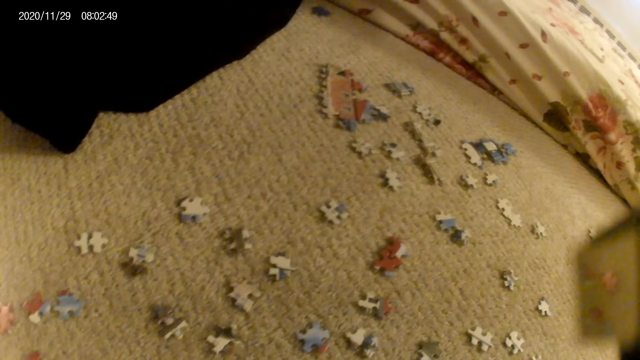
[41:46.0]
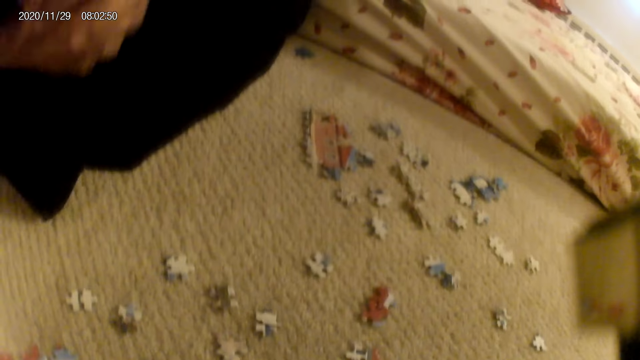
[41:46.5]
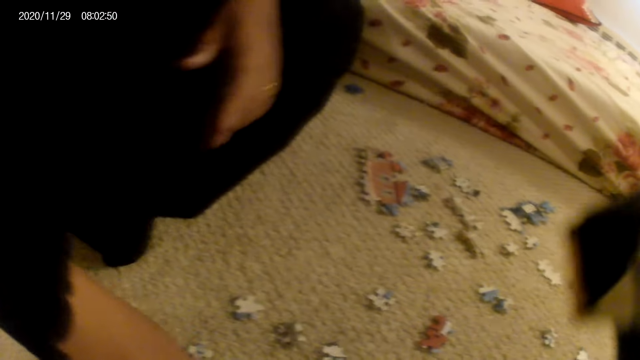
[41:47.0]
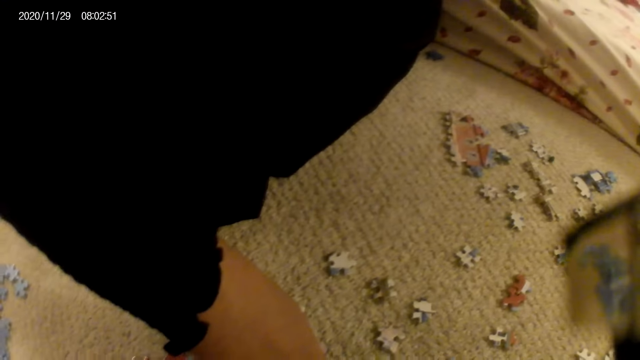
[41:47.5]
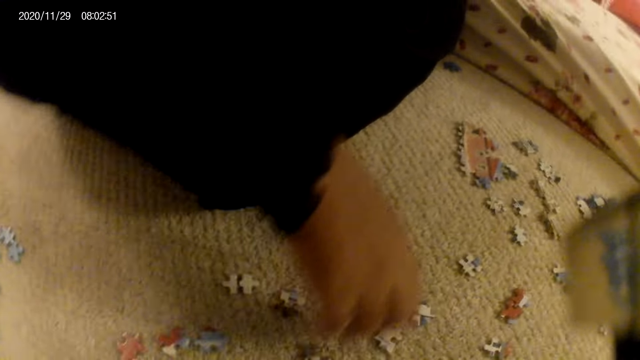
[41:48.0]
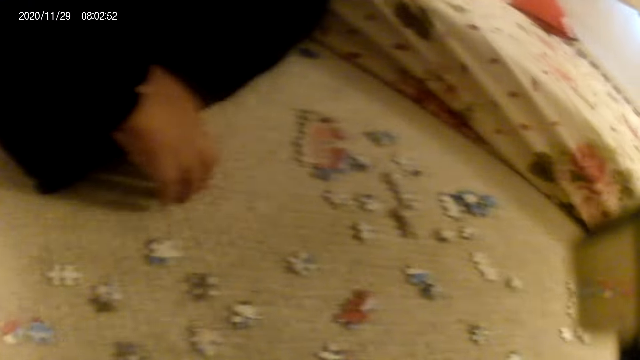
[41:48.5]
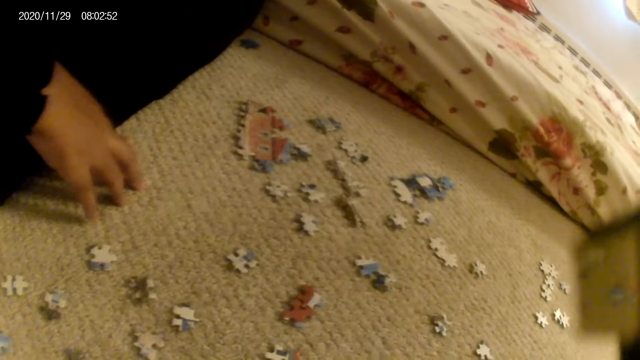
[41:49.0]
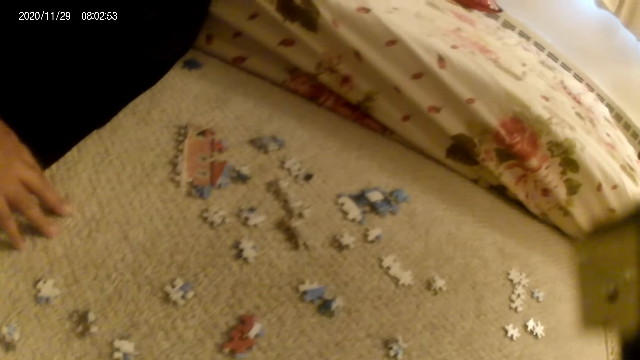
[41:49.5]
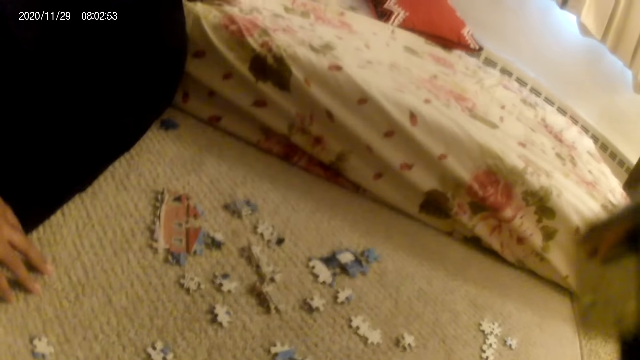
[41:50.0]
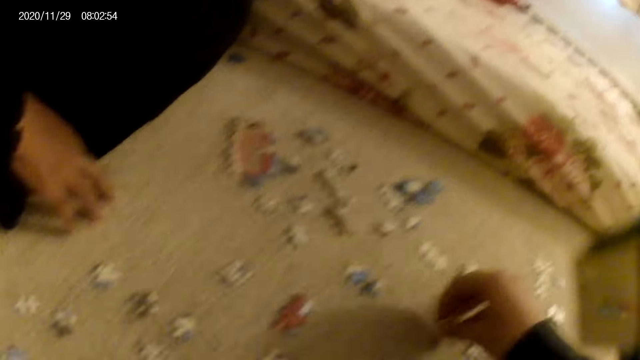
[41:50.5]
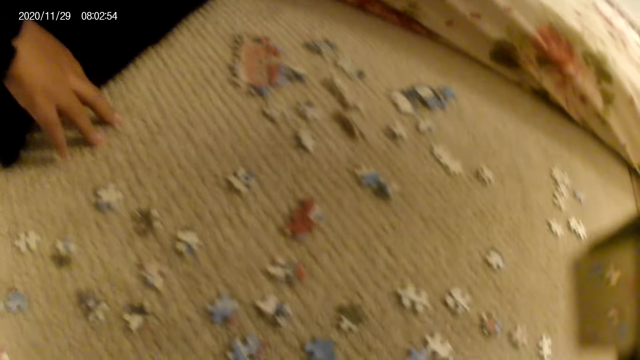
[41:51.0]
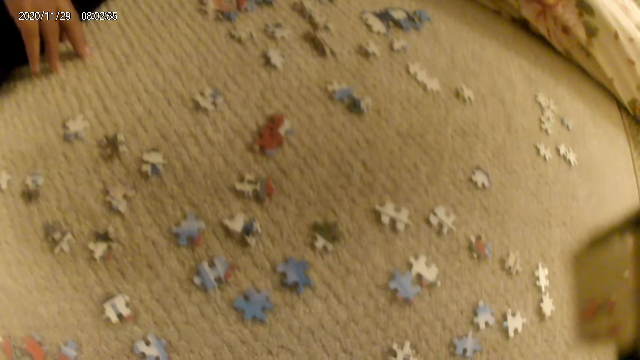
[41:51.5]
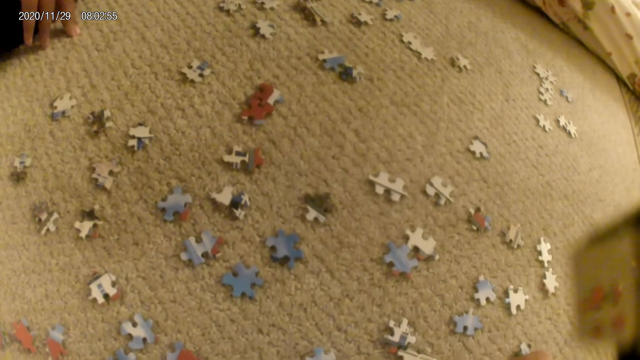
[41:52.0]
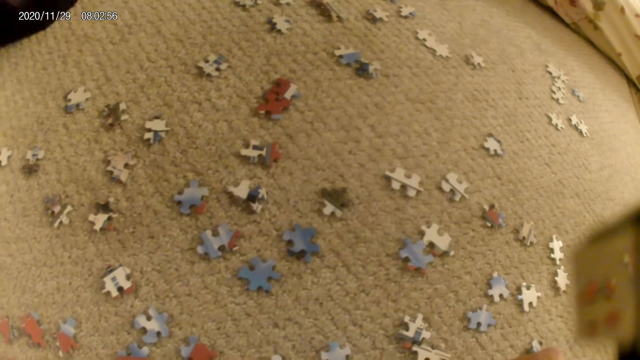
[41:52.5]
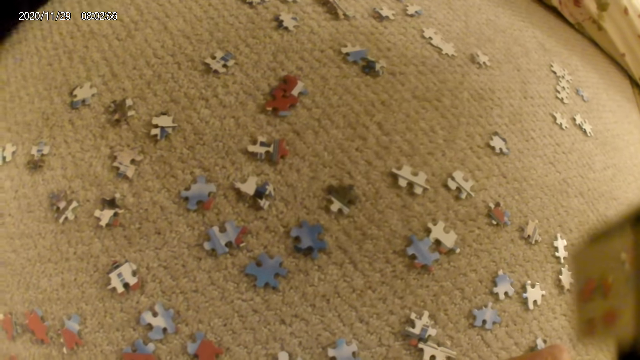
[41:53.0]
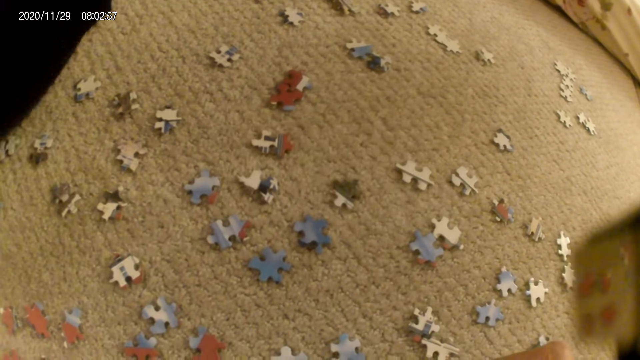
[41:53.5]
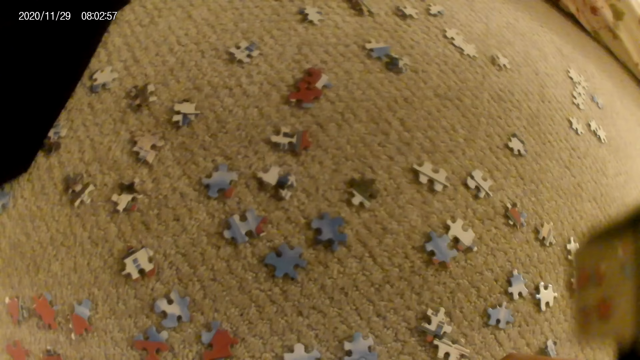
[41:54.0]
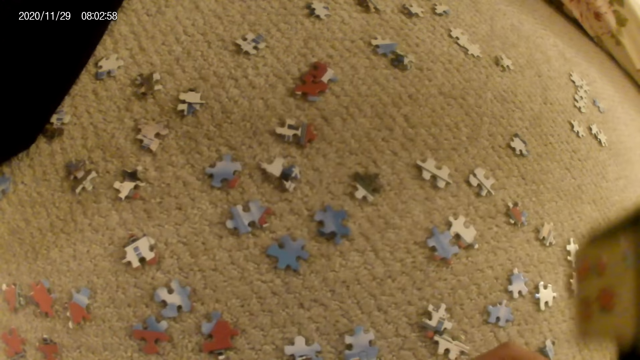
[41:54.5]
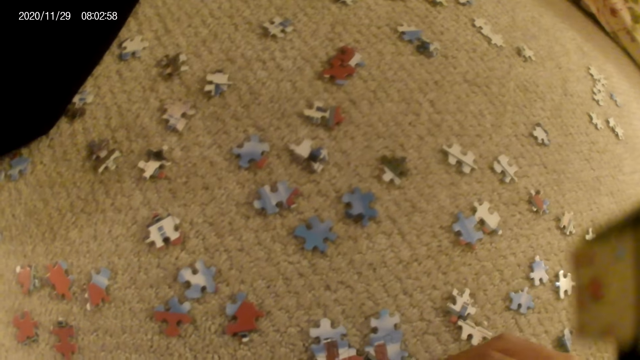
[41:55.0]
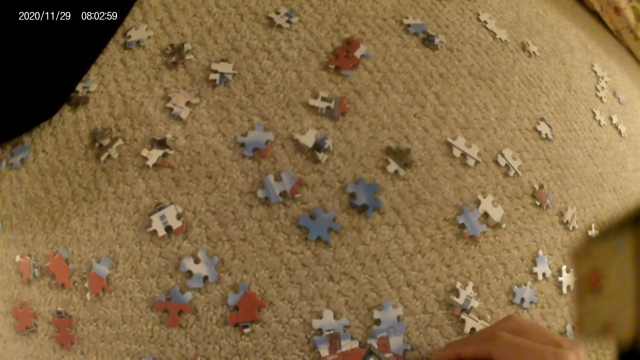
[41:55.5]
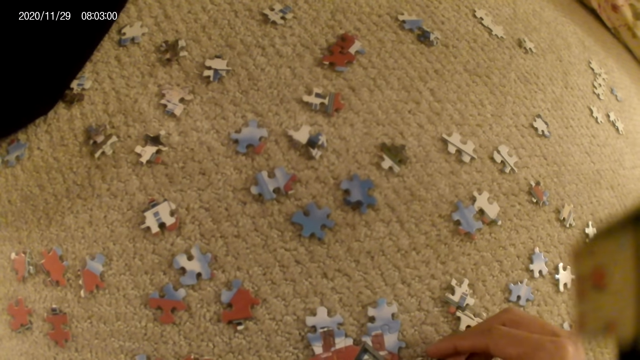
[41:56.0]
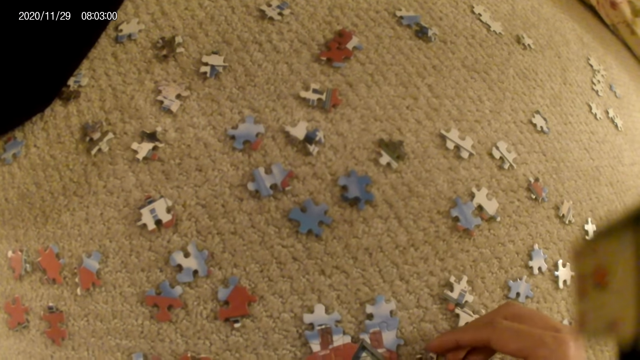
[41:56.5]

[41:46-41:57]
The lady touches a puzzle piece. The lady interacts with the camera wearer. The camera wearer interacts with the lady. The lady stares at the puzzle pieces on the floor. The camera wearer picks up a puzzle piece. They stare at the puzzle piece. The lady adjusts the sitting position.

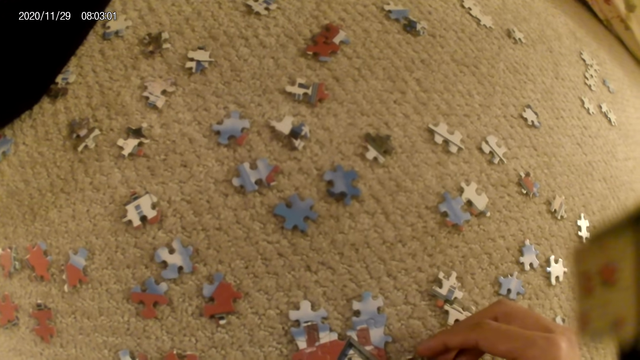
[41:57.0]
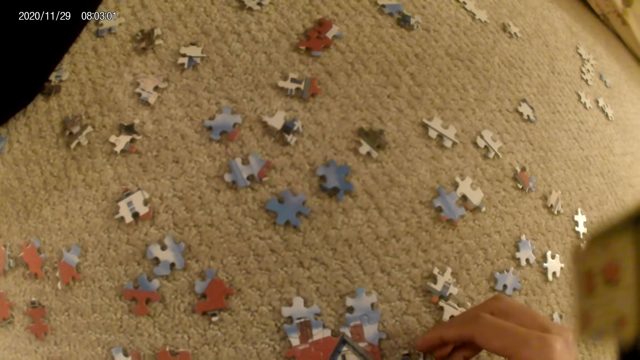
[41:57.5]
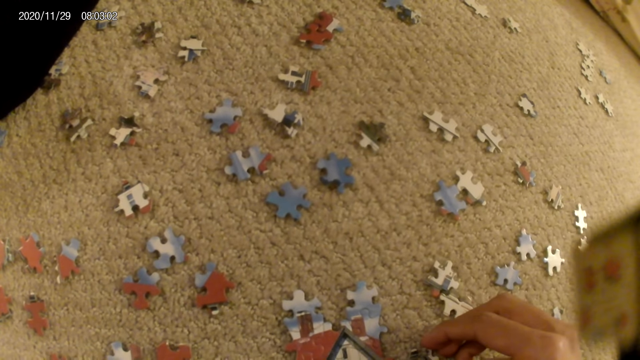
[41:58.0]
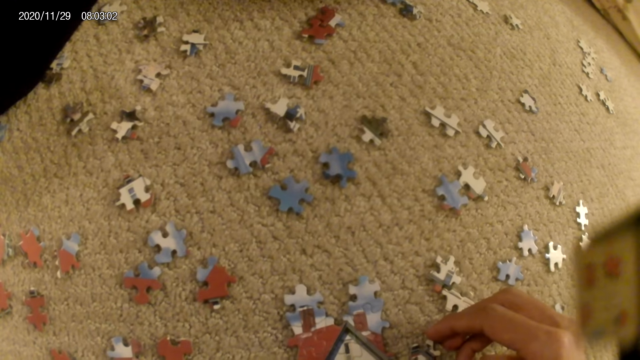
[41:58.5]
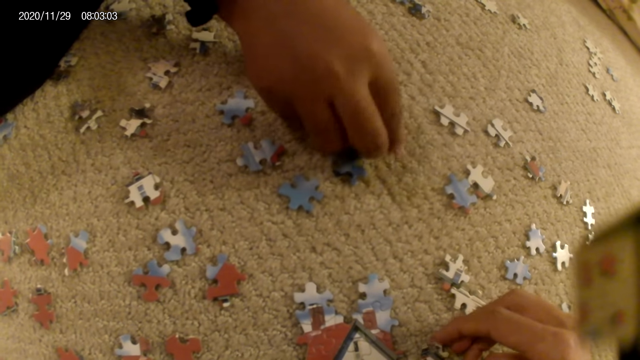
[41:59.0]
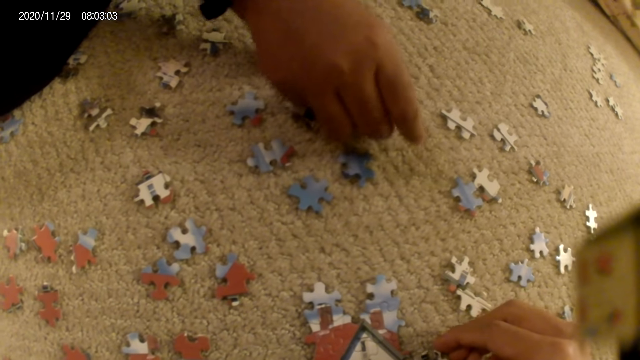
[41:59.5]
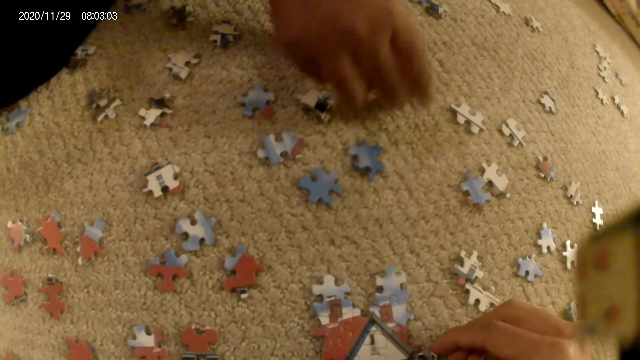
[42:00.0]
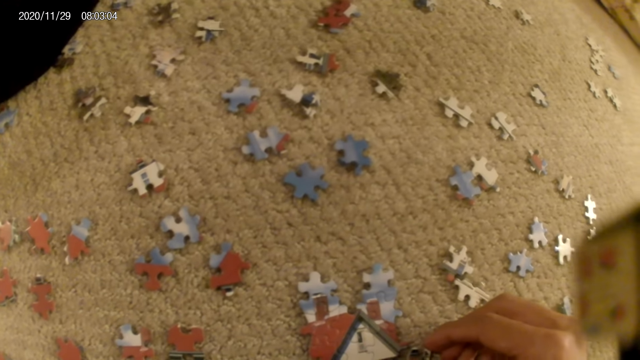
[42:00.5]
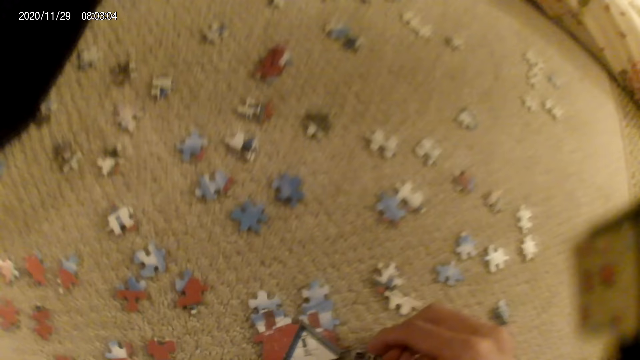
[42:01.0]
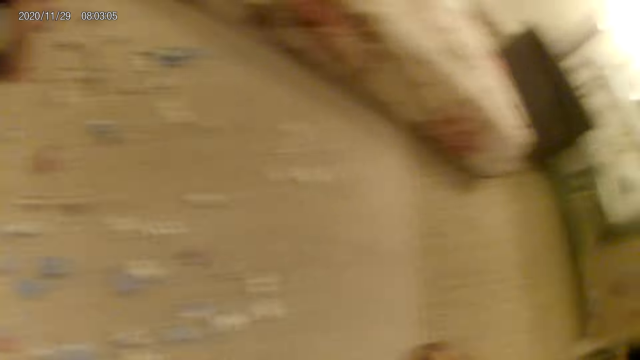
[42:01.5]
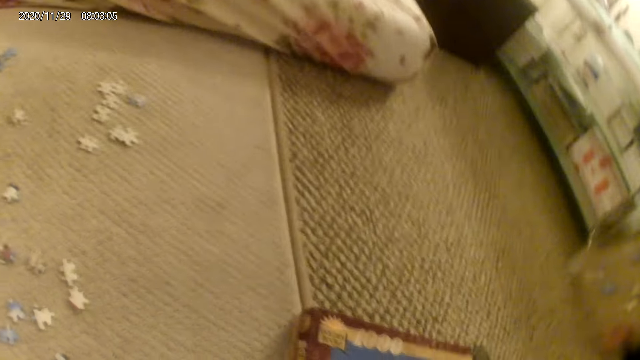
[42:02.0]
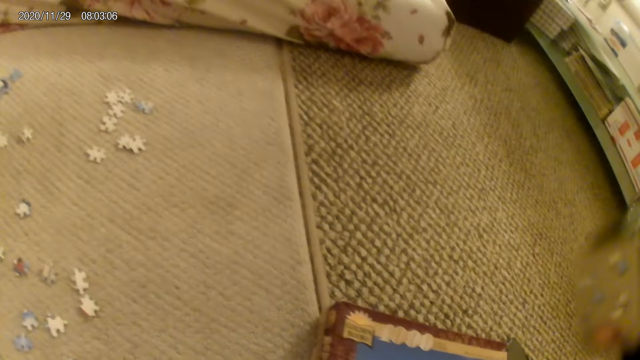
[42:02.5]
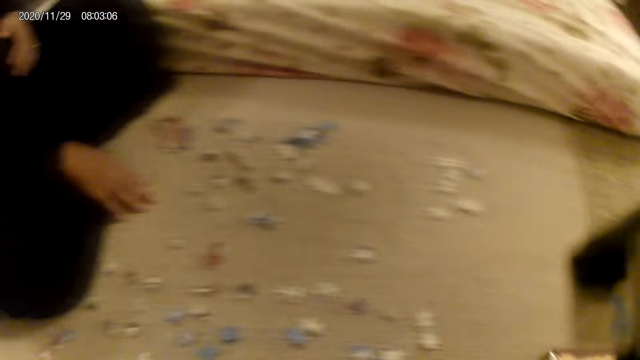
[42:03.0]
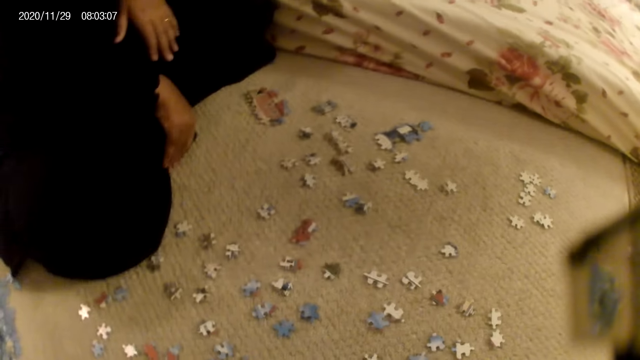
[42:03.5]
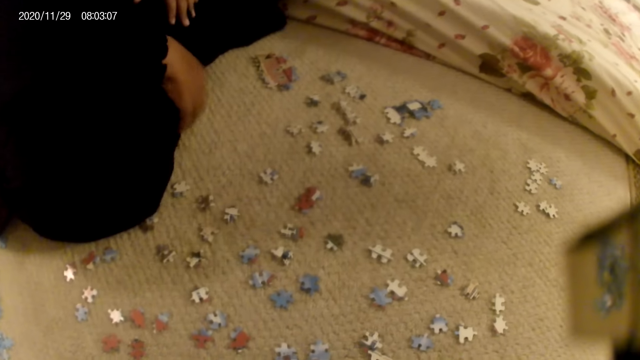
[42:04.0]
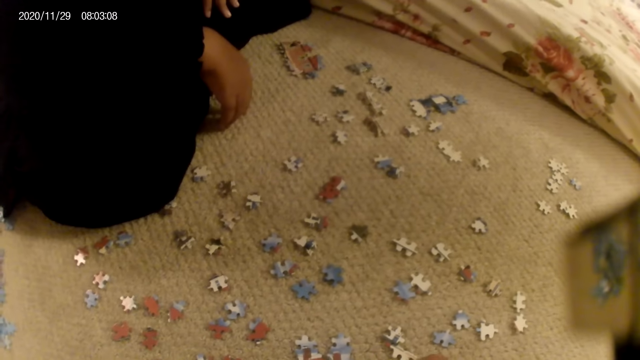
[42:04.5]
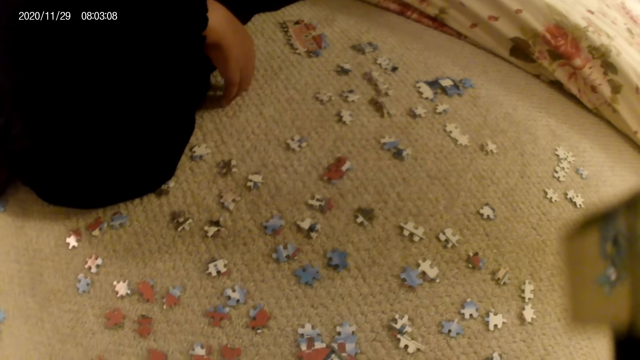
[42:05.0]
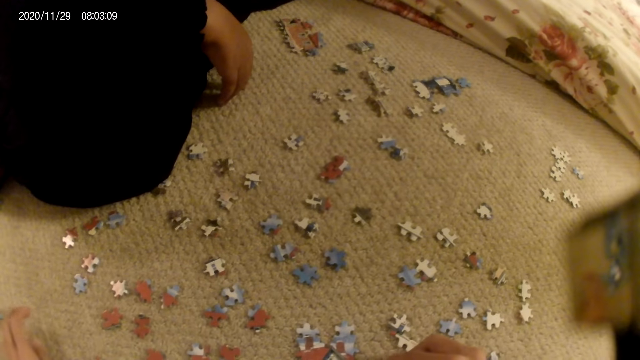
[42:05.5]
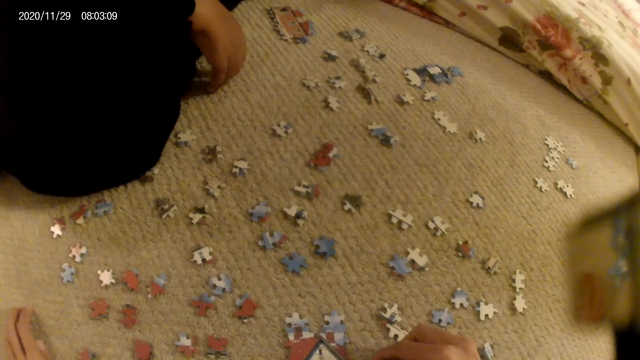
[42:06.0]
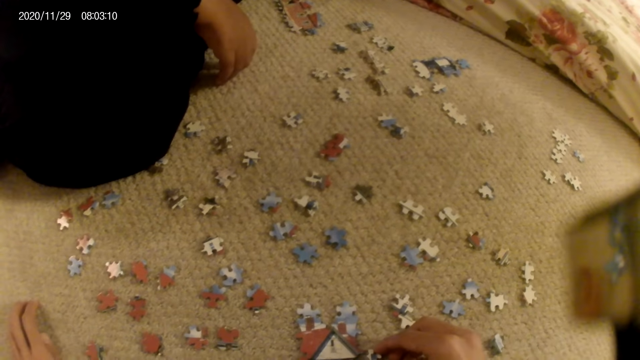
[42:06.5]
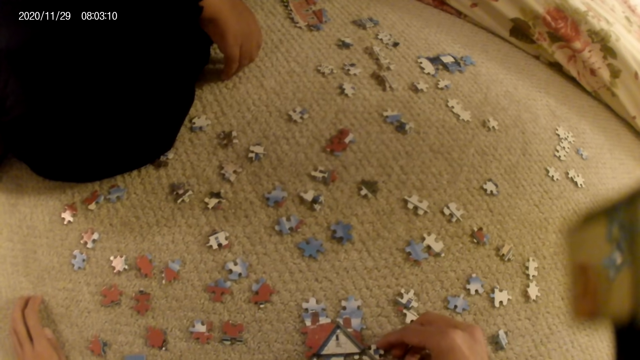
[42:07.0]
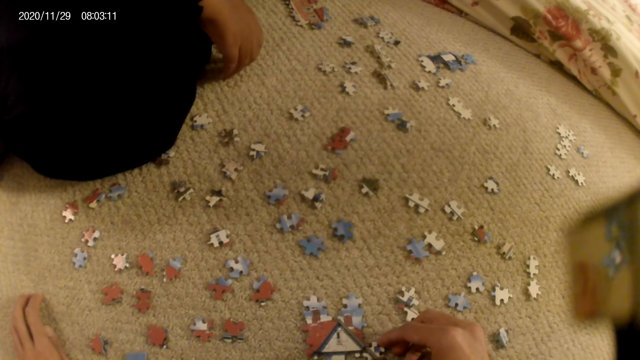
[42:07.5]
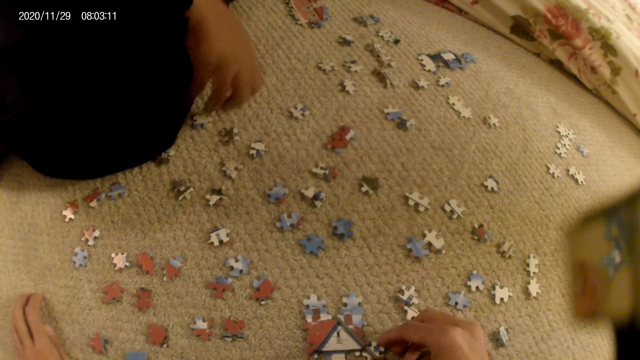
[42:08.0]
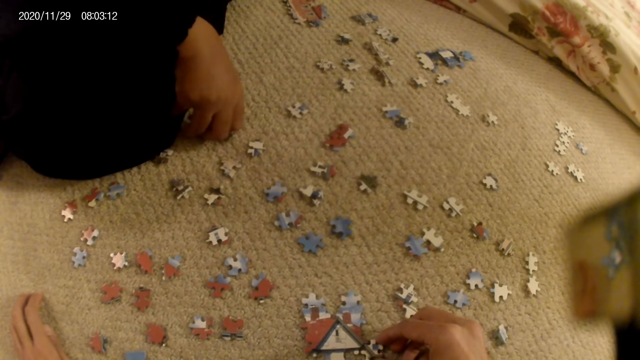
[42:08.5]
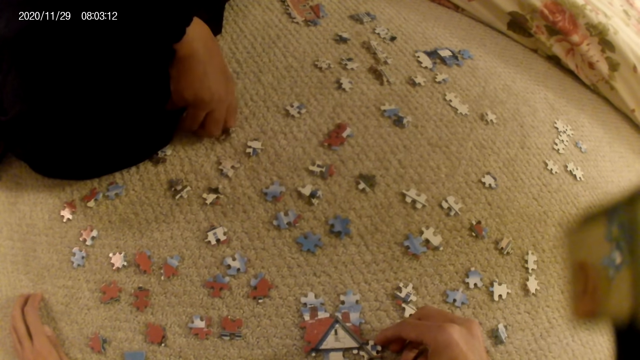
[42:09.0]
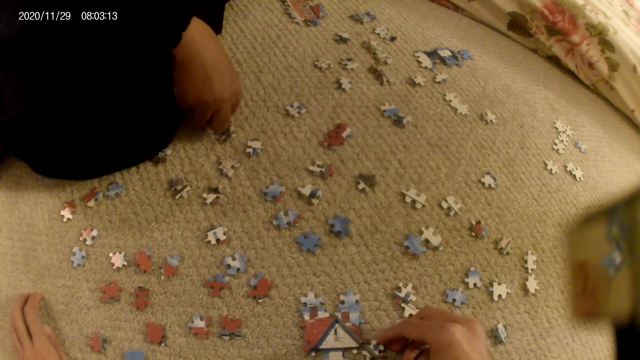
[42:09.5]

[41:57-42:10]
The lady turns a puzzle piece on the floor. The camera wearer fits the puzzle piece in the puzzle structure. The lady stares at the puzzle pieces on the floor. The camera wearer moves the puzzle pieces box. They hold a puzzle piece and stare at the puzzle piece. The lady picks up a puzzle piece.
